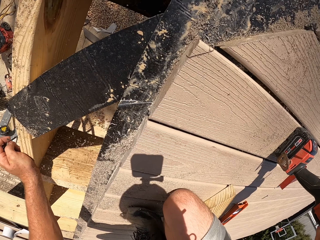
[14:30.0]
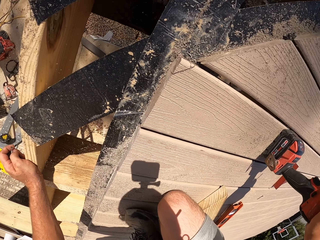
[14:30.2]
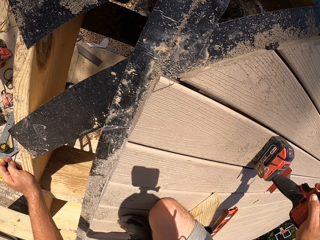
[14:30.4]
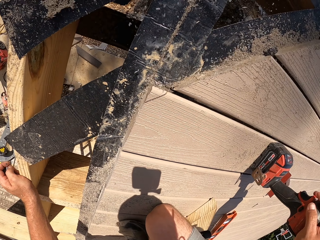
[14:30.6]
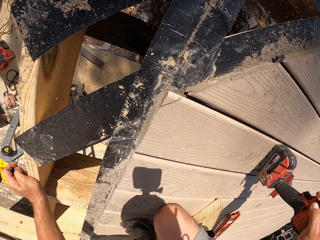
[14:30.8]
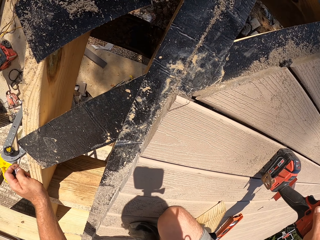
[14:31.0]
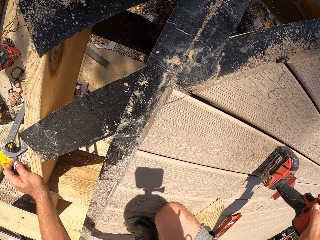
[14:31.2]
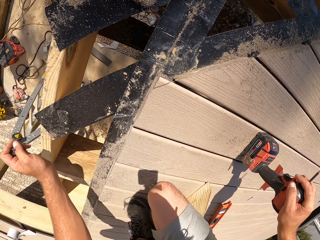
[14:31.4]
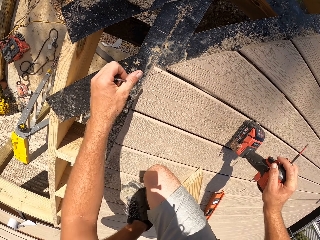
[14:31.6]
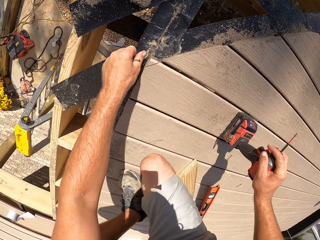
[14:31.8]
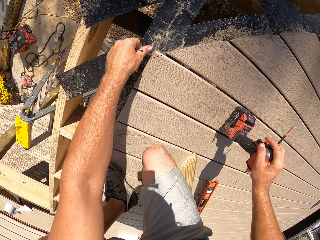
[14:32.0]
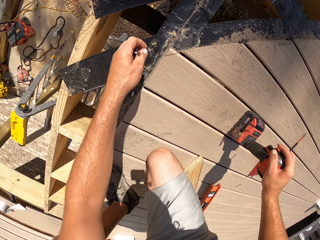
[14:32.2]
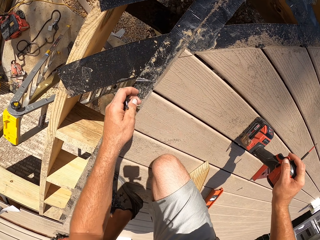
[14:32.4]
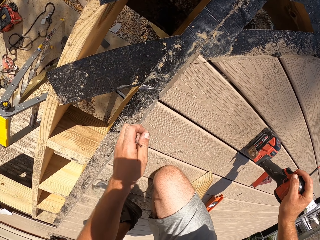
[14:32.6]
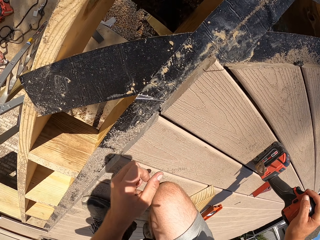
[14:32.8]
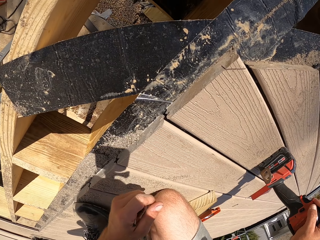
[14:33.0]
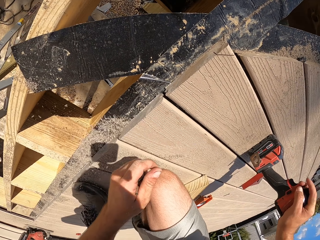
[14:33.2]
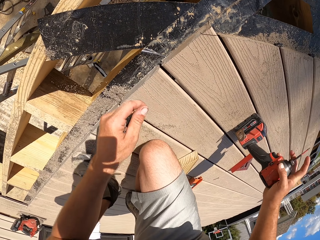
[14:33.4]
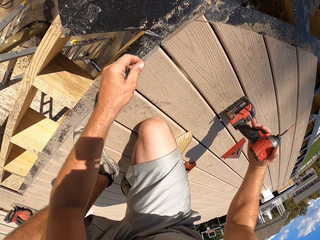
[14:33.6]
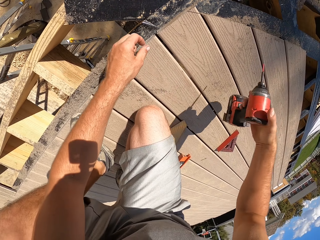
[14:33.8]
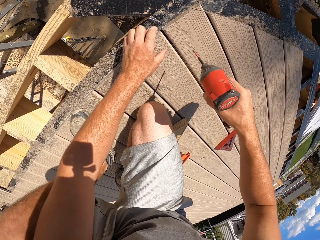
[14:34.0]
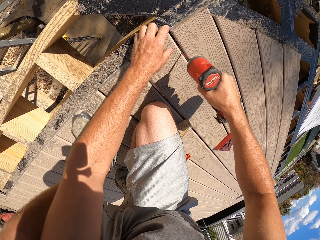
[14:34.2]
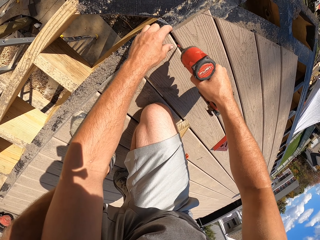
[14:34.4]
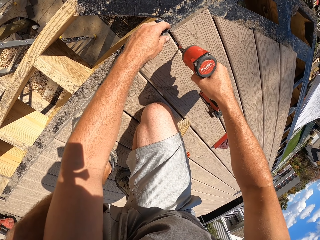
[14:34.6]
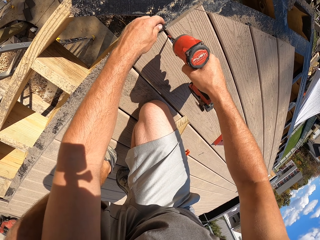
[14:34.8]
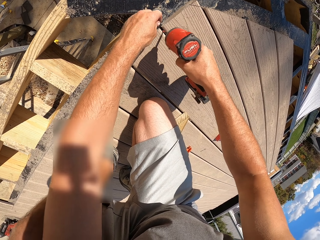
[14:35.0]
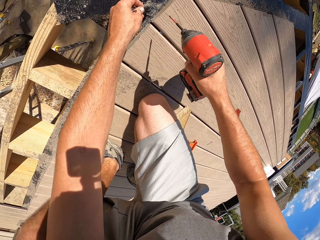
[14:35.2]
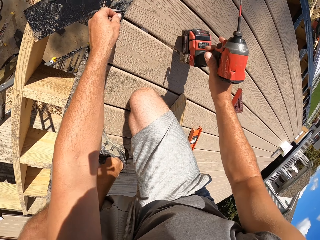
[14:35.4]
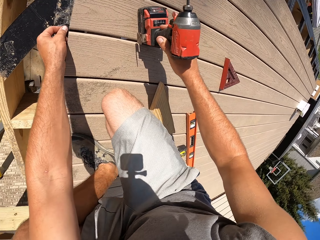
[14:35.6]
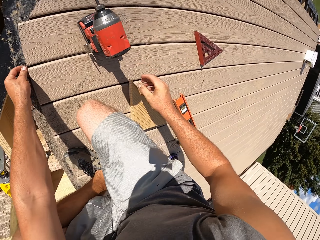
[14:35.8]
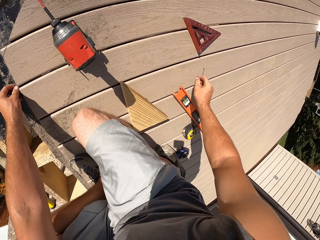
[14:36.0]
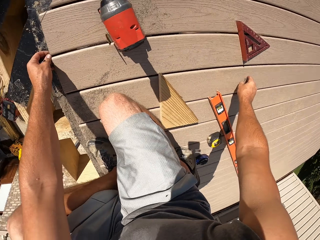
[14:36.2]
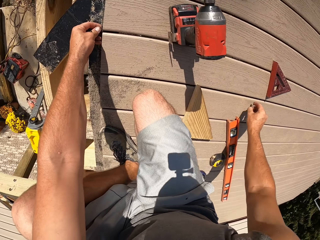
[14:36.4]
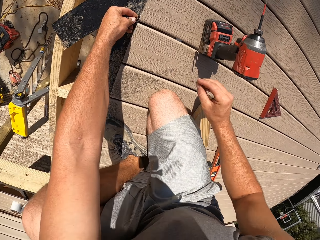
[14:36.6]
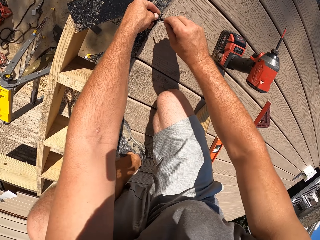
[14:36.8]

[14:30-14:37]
The camera wearer holds the wood with the left hand. They wipe dust from the wood frame edge with the left hand. They lift a cordless drill or grinder with the right hand. They remove a screw between the wood frame with the cordless drill. They pick up a screw with the left hand from the veranda floor. They drop the grinder on the table with the right hand. They pick up a screw from the veranda floor with the right hand.

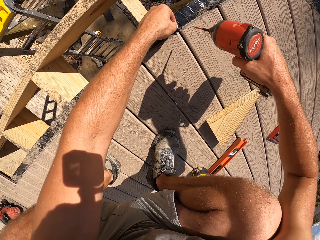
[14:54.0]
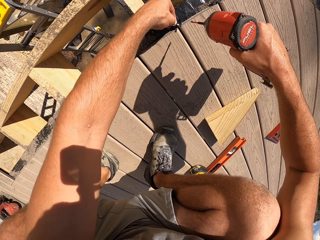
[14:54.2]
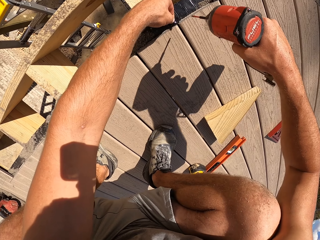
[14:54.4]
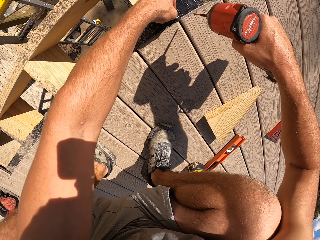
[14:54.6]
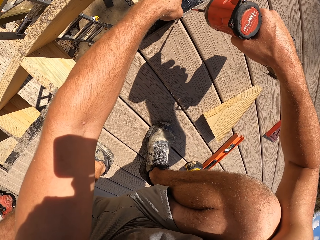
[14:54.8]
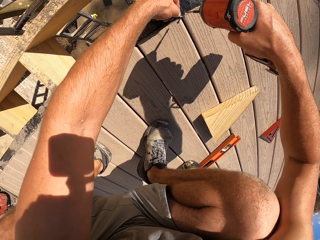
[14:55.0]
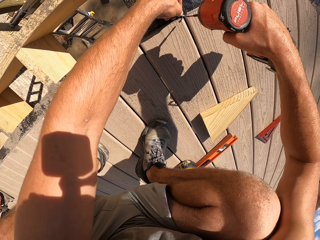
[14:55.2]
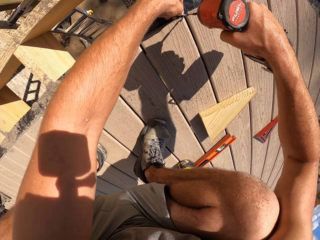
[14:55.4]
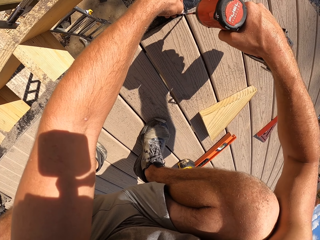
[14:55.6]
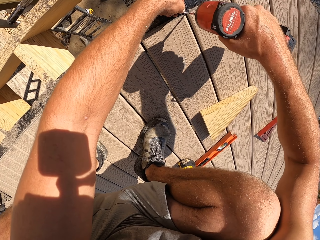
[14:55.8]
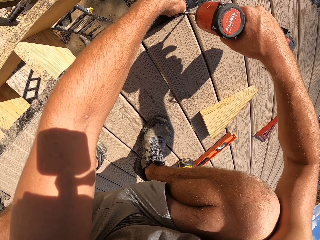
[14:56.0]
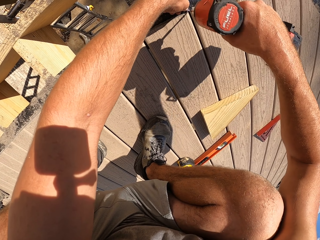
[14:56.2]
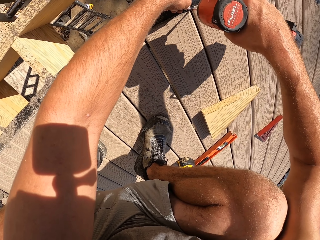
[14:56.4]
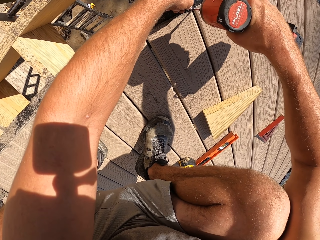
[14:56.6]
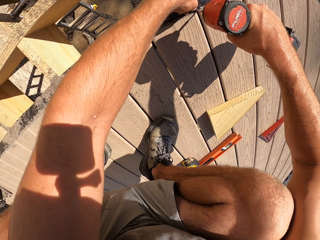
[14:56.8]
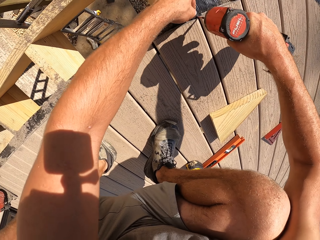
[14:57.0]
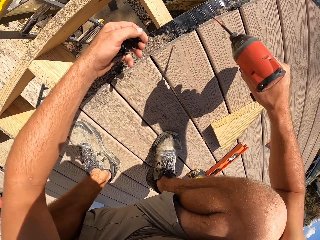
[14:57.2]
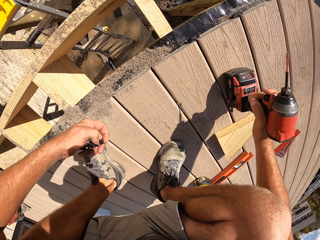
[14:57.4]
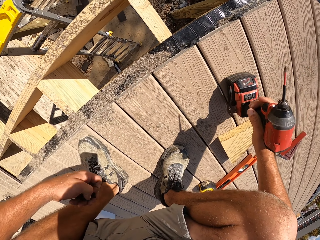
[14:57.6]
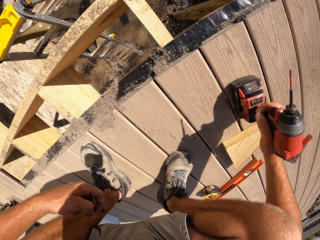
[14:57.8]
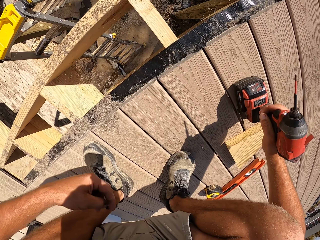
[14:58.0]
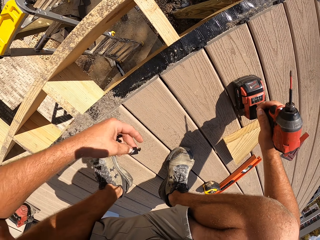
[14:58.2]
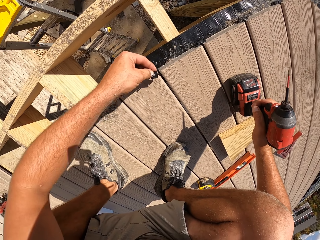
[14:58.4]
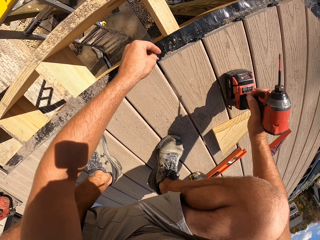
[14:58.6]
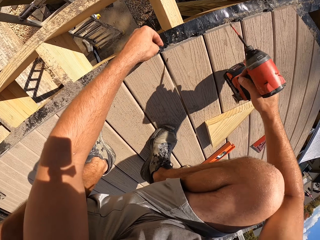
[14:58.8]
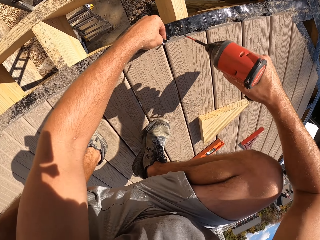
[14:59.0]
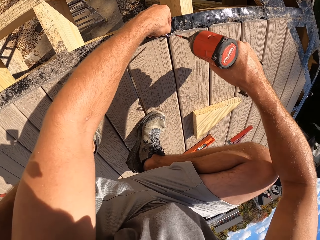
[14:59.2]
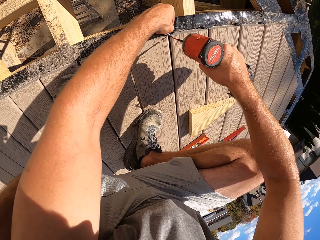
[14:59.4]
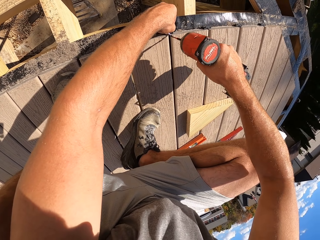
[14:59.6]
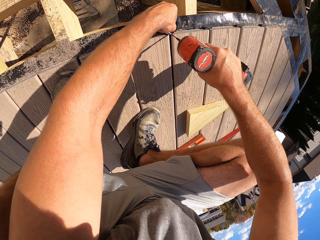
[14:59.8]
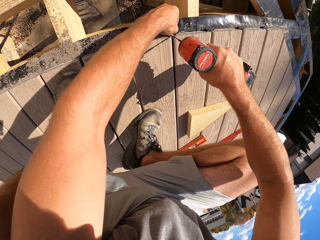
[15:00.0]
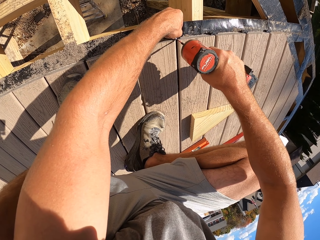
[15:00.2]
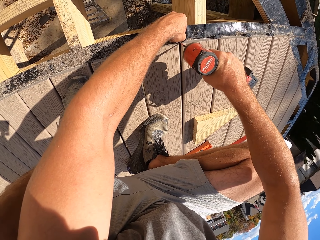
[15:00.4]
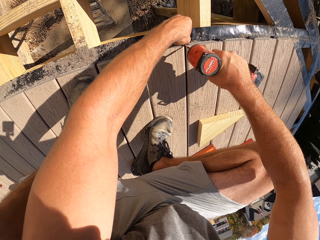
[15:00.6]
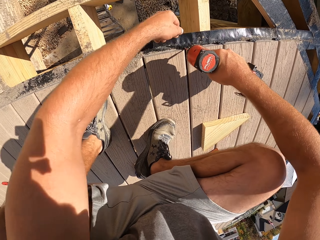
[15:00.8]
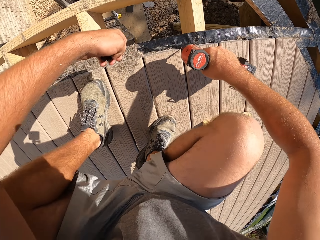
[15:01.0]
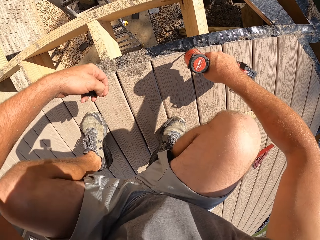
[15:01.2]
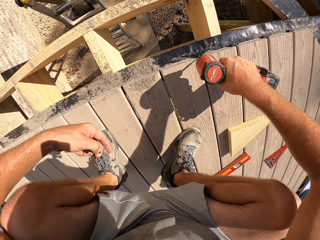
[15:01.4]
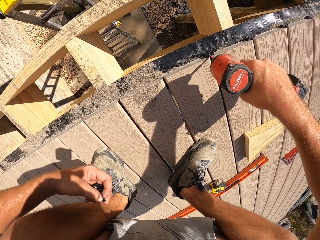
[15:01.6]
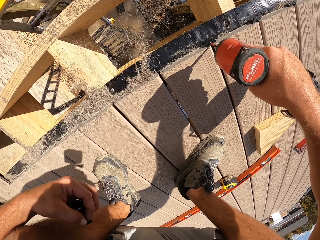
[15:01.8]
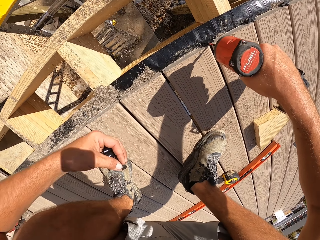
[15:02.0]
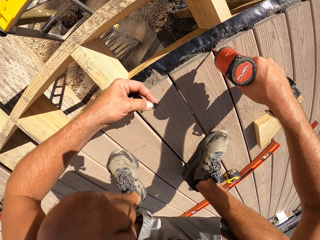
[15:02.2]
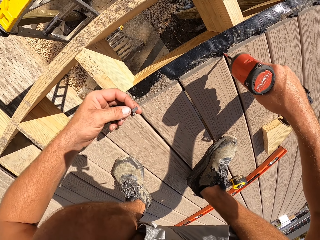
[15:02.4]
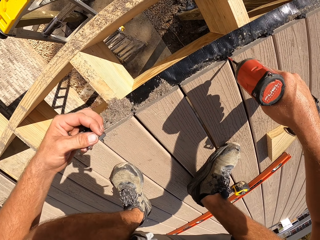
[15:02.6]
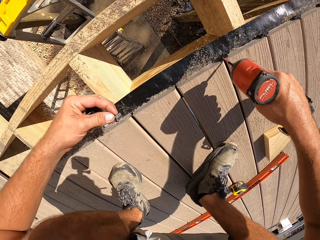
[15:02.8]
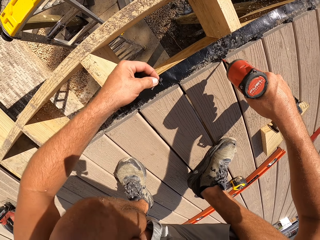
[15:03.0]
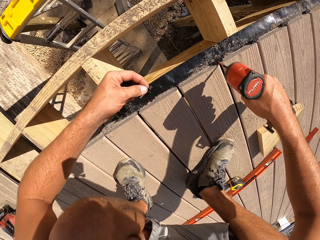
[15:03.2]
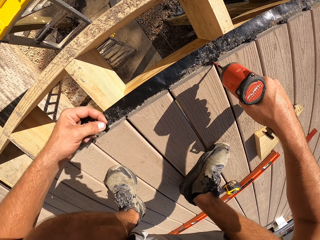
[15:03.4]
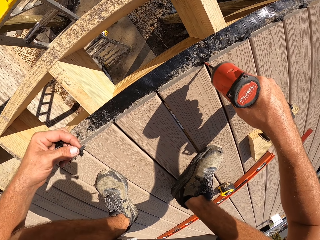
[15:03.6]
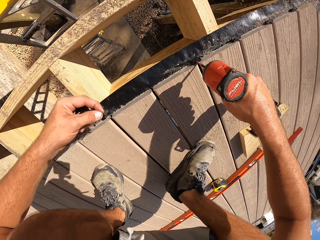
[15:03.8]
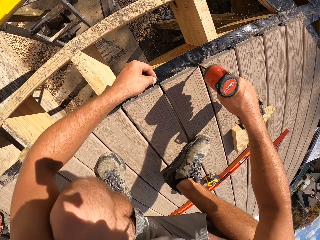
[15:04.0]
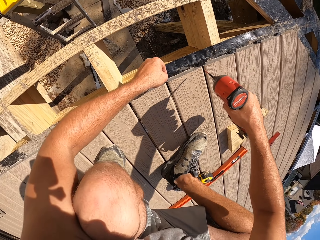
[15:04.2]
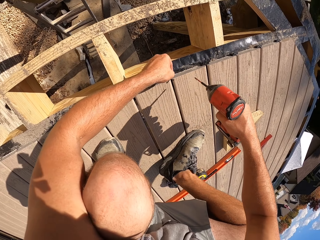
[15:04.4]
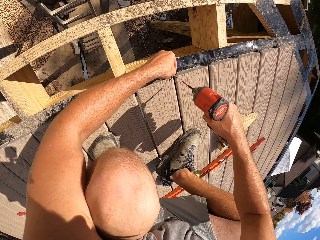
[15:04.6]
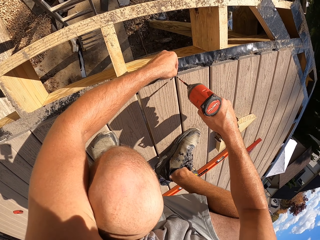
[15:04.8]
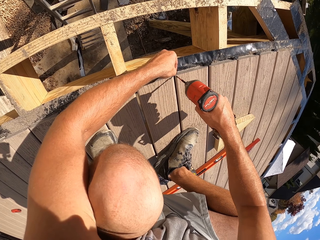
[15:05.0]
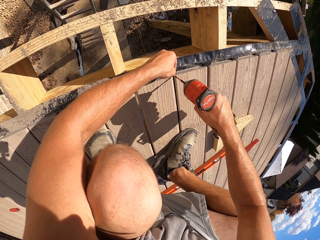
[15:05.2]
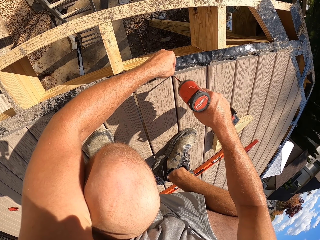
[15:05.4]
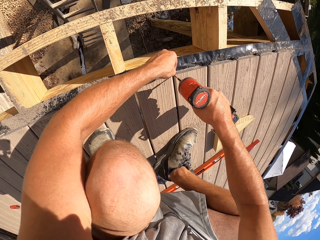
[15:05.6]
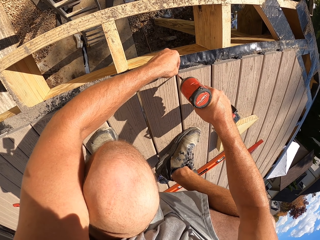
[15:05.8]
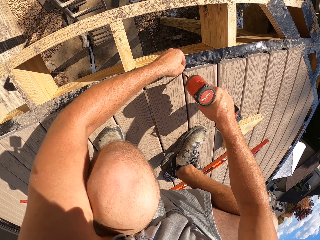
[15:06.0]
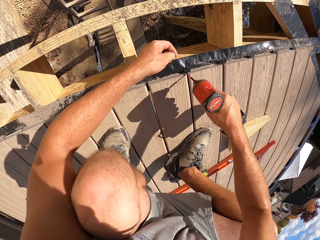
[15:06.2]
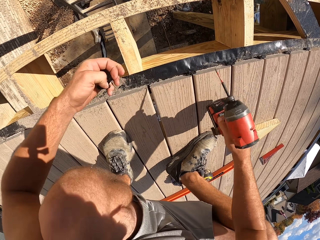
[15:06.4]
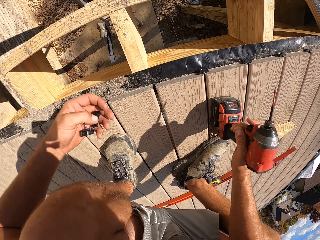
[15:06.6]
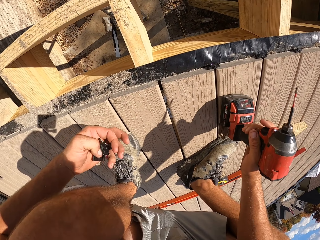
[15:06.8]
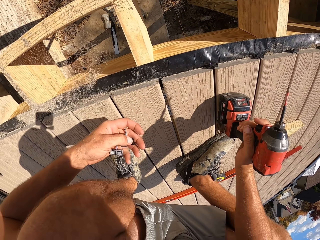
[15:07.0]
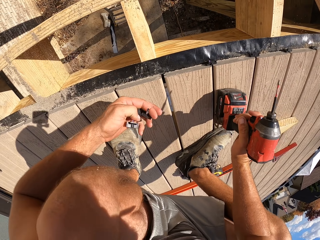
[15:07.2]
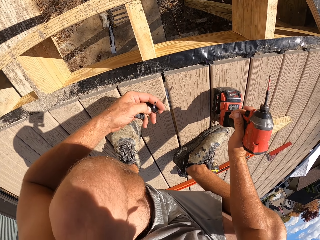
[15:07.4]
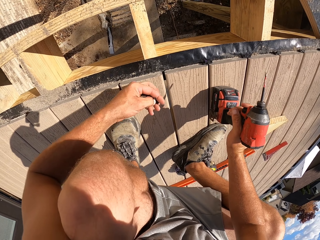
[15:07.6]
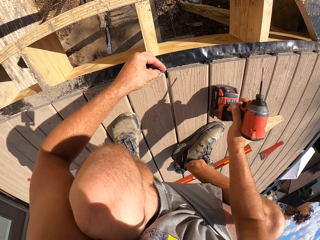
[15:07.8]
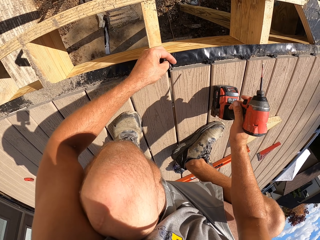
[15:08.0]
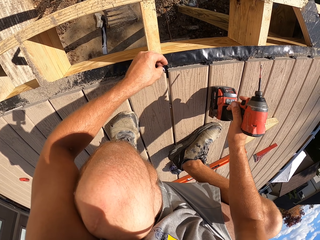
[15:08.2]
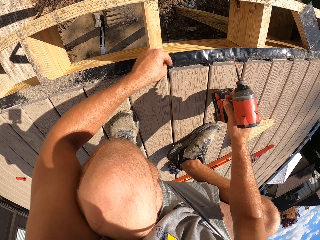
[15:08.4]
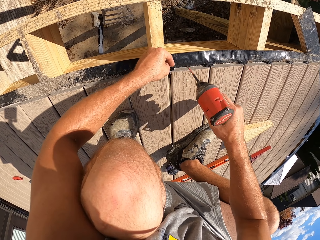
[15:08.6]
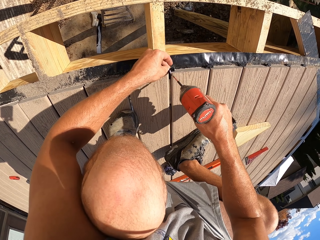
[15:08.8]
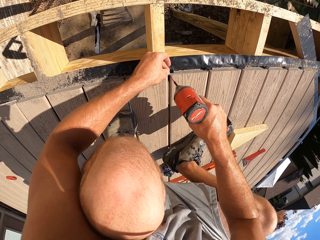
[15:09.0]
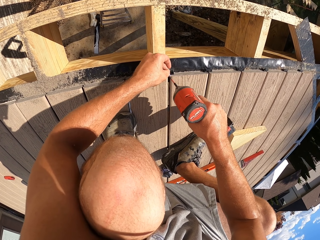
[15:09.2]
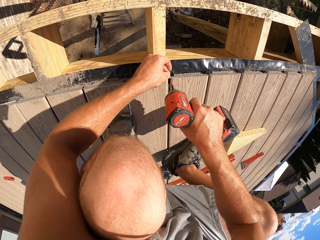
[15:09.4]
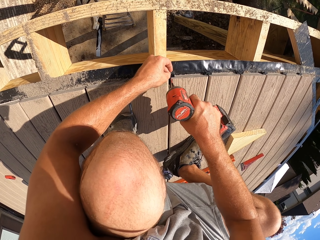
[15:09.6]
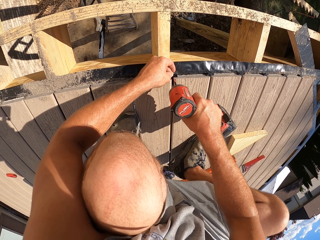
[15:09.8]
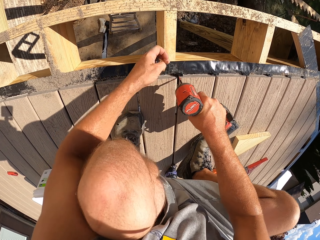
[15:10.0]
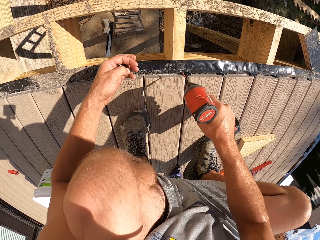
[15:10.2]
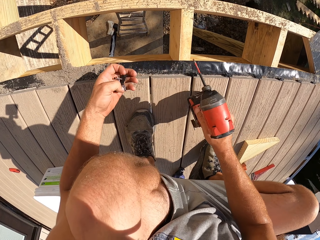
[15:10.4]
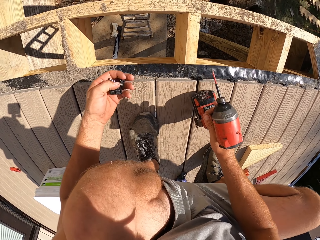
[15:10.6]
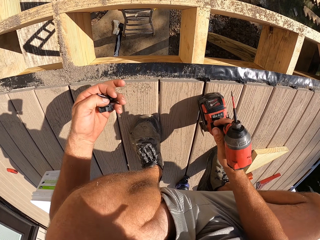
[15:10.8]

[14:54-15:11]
The camera wearer adjusts a screw on the wood frame with the left hand. He tightens the screw with a cordless drill. He places the cordless drill on the veranda floor with the right hand. He holds a screw on the wood frame with the left hand. He tightens the screw with the cordless drill. He moves his body. He does something. He holds a screw on the wood frame with the left hand. He tightens the screw with the cordless drill. He adjusts screws on his left hand palm. He places the drill on the wood. He holds a screw on the wood frame with the left hand. He tightens the screw with the cordless drill on the wood. He places something on the wood. He adjusts screws on his left hand palm.
